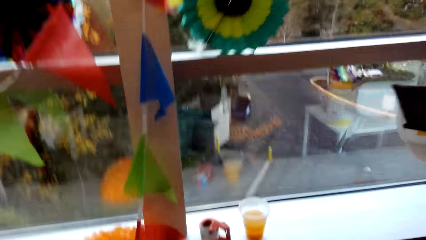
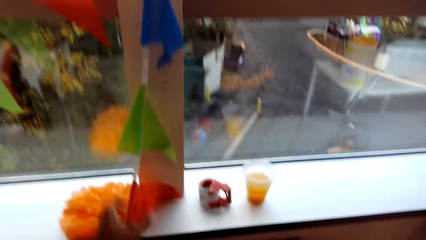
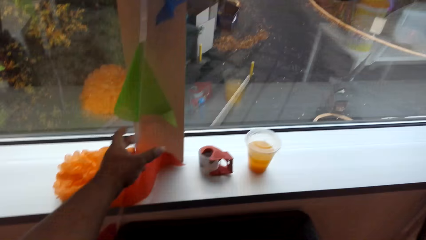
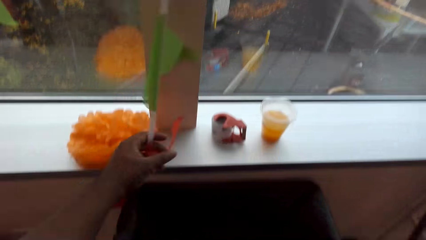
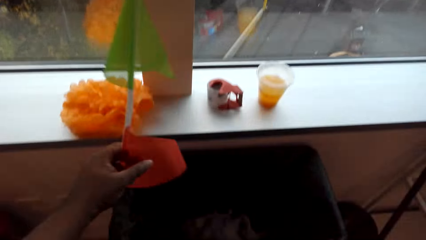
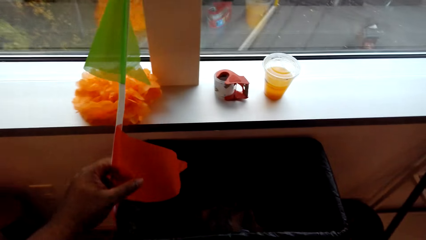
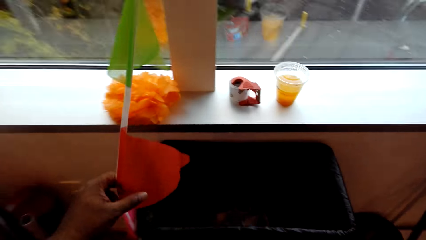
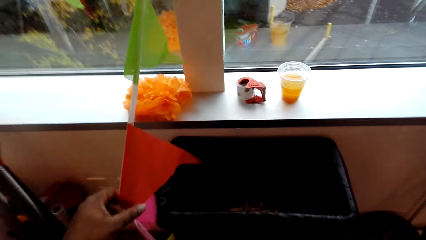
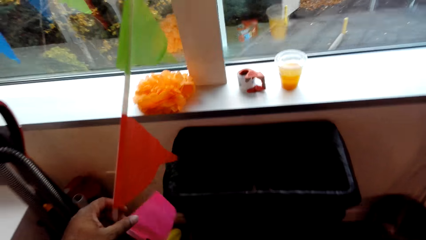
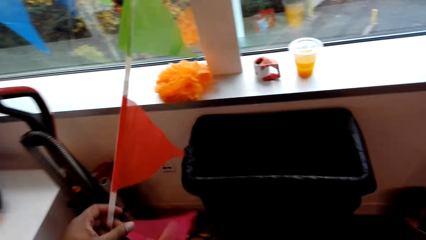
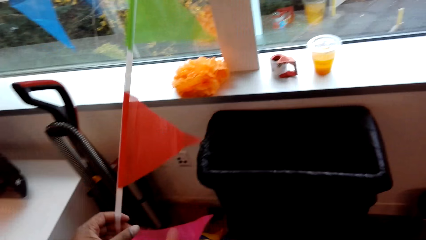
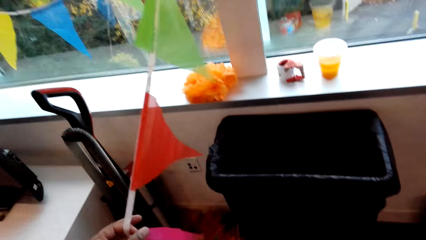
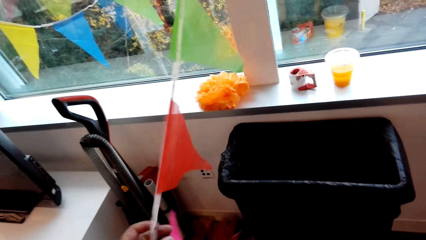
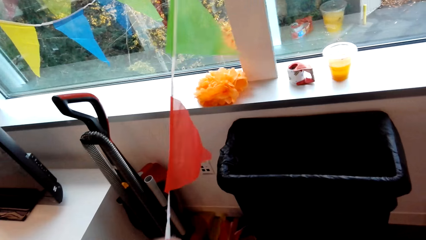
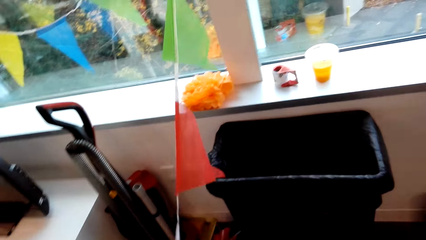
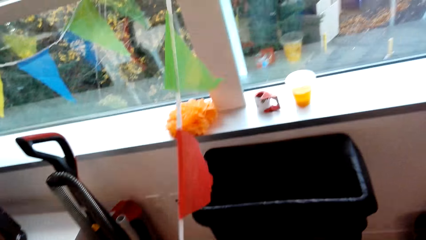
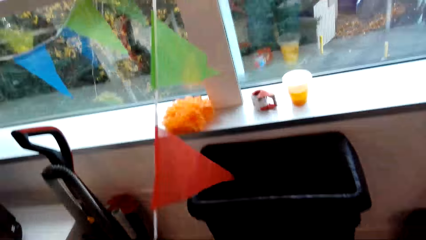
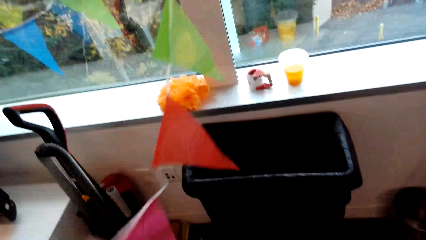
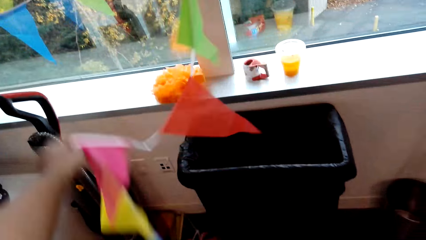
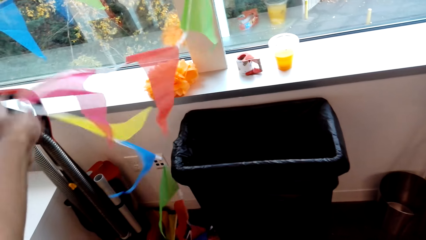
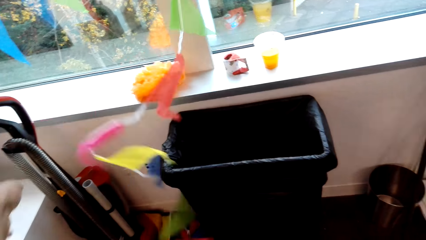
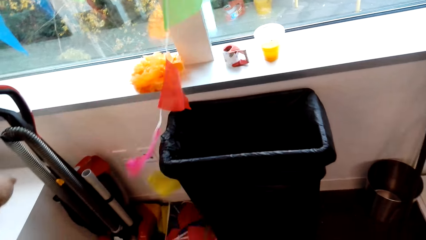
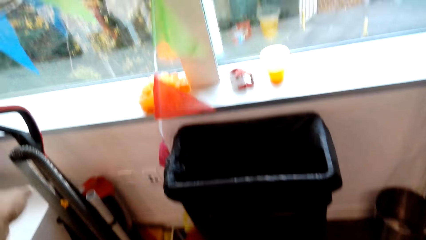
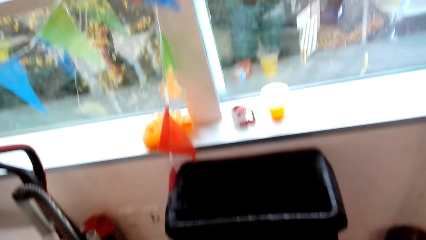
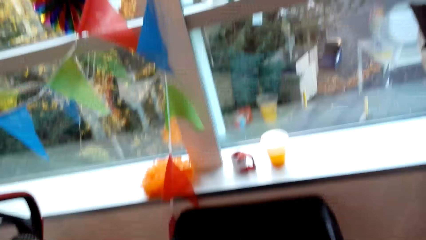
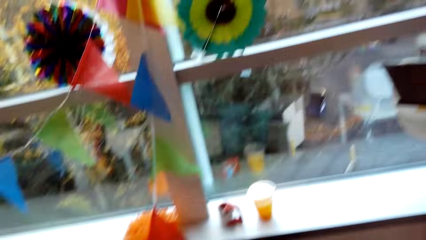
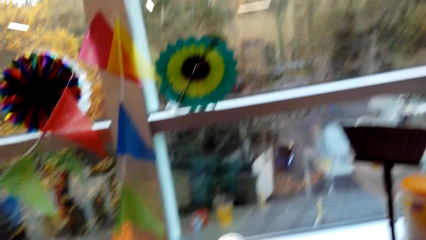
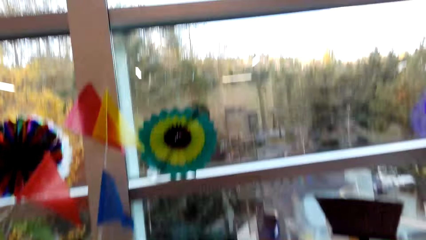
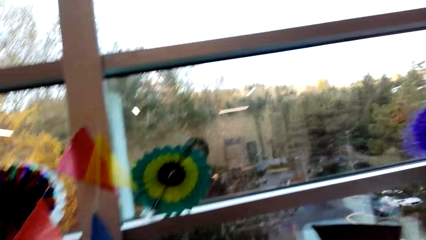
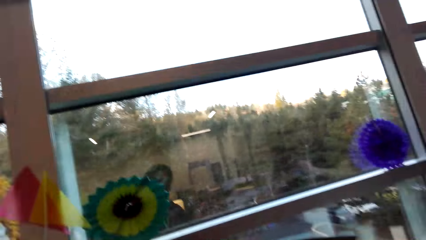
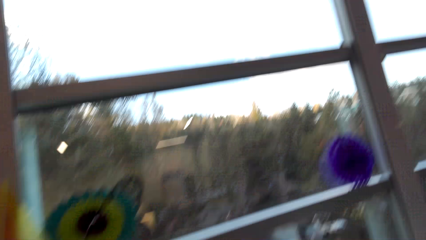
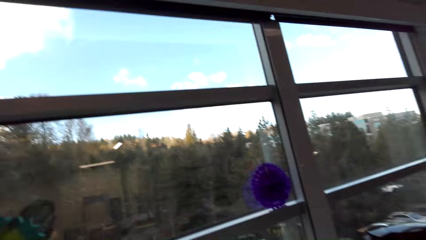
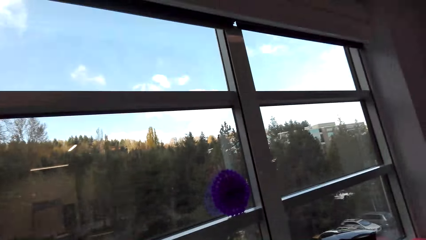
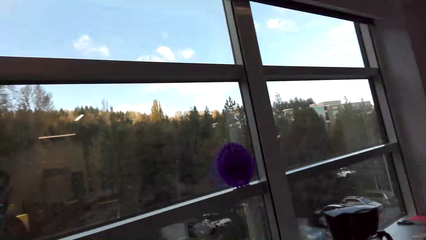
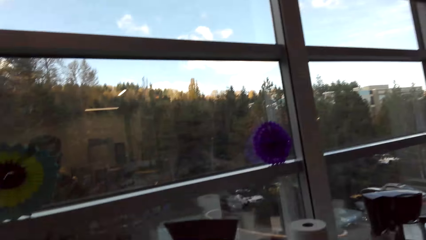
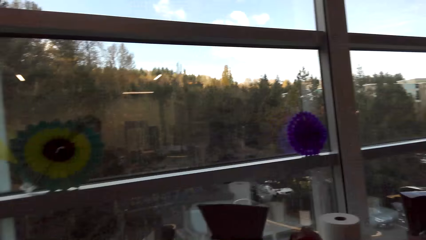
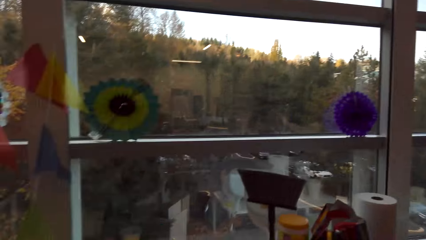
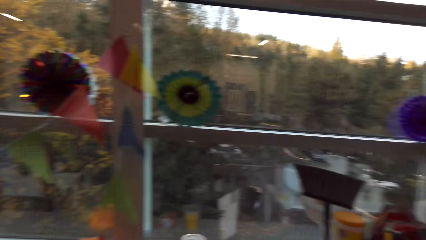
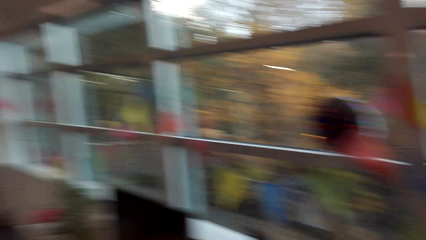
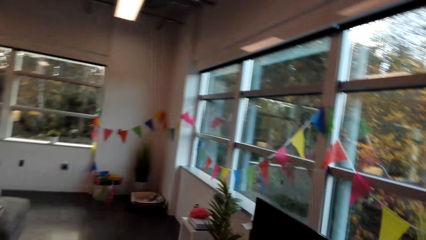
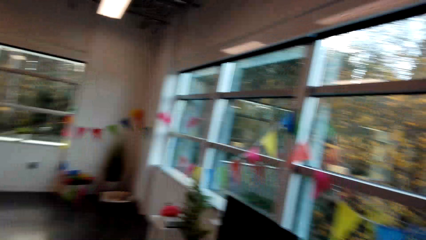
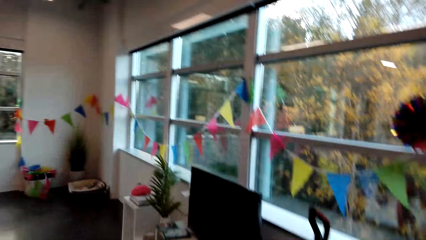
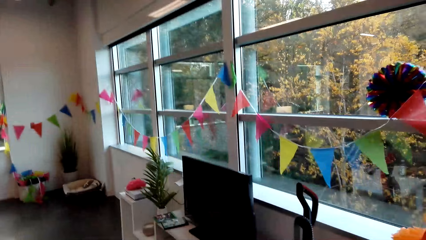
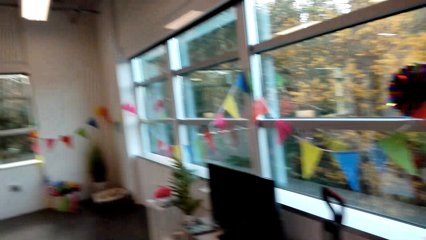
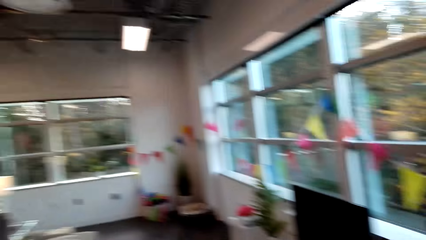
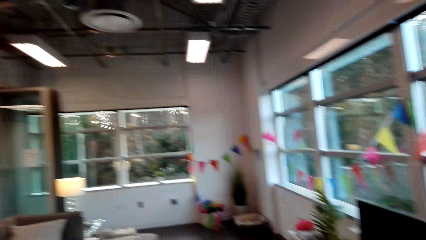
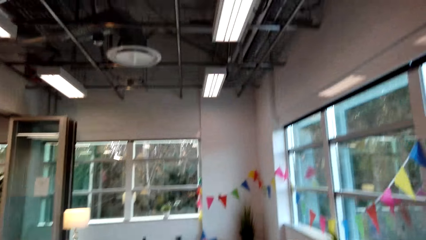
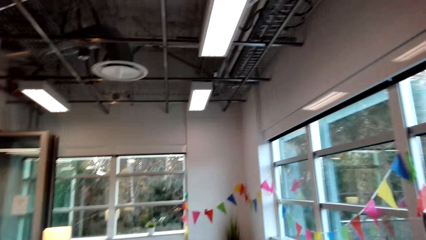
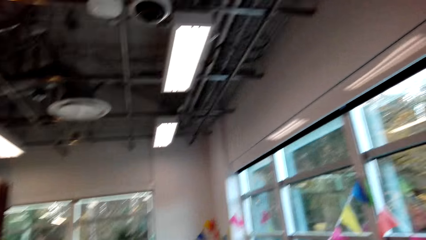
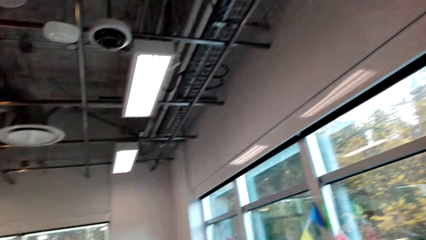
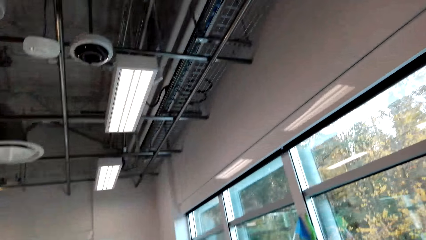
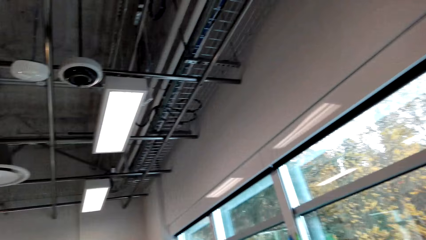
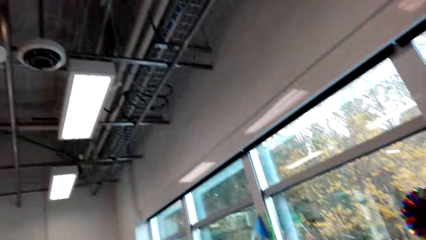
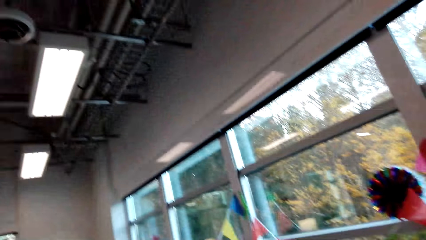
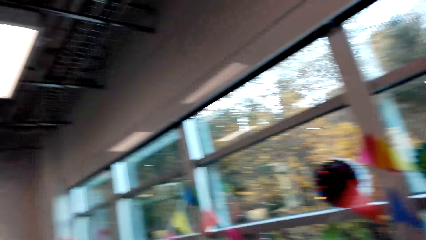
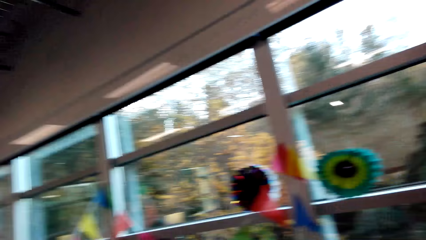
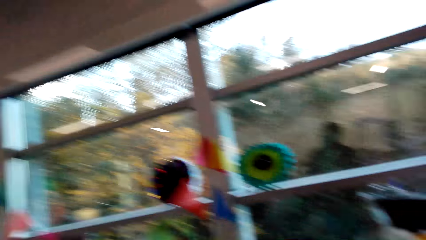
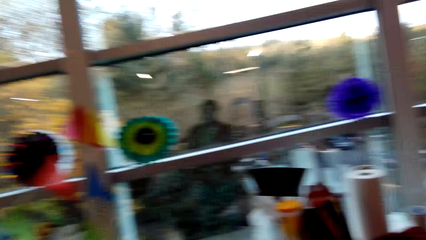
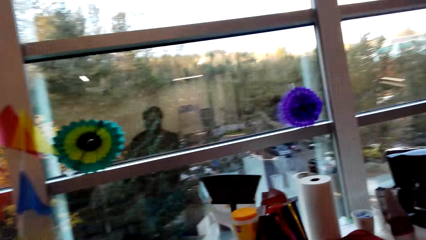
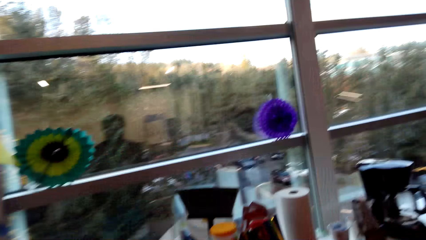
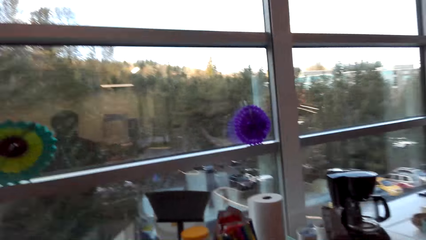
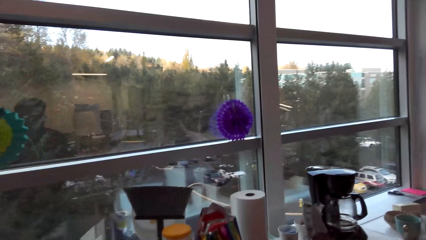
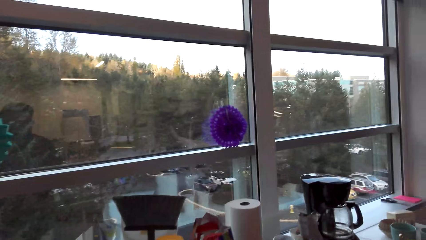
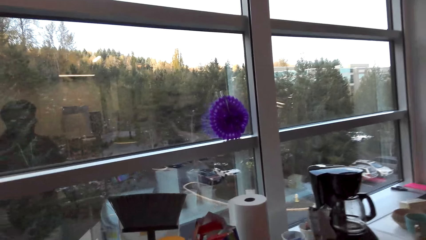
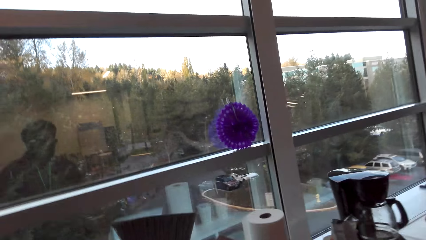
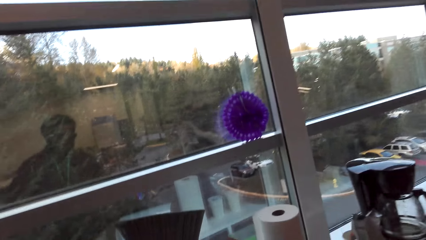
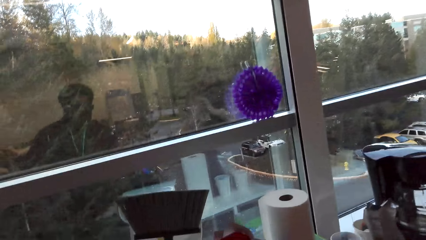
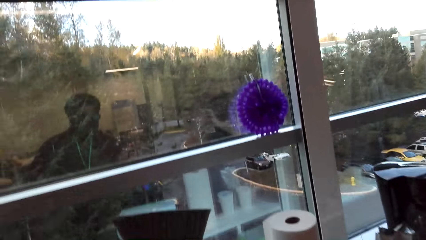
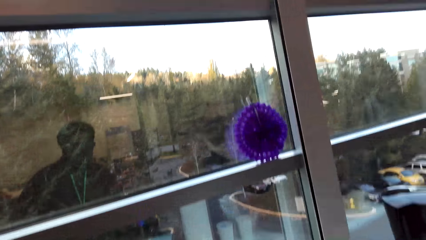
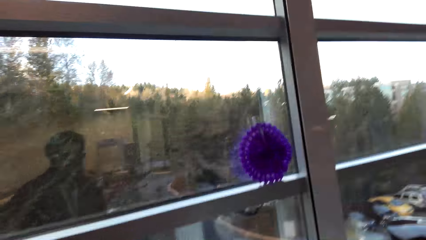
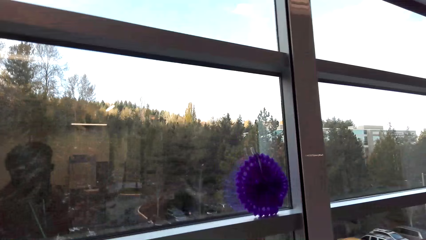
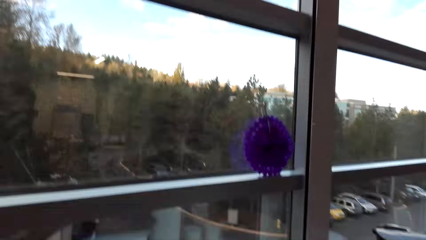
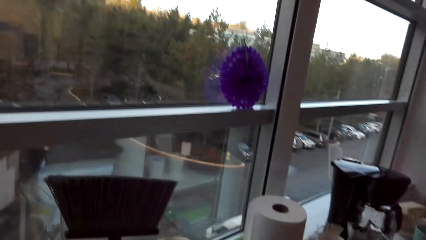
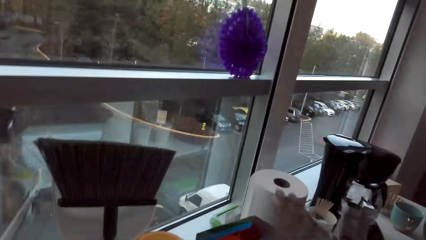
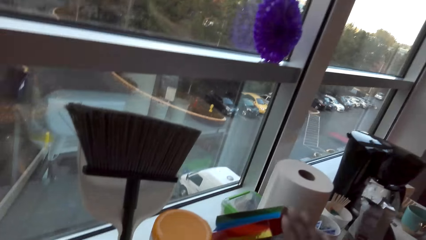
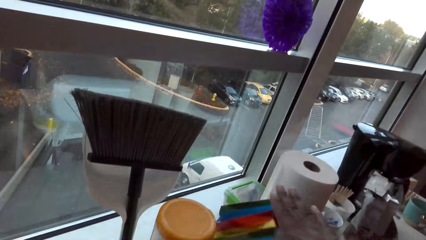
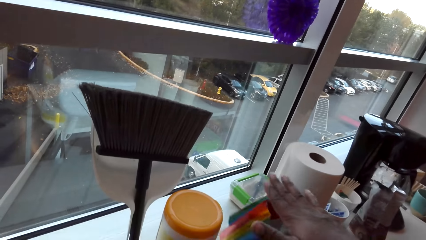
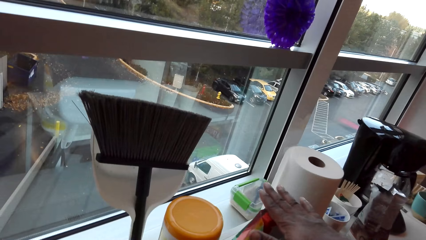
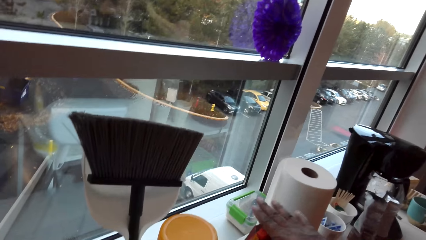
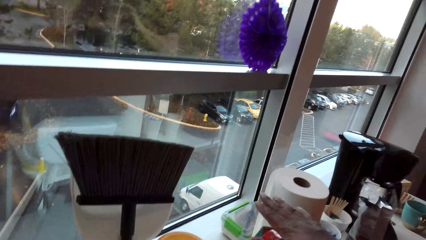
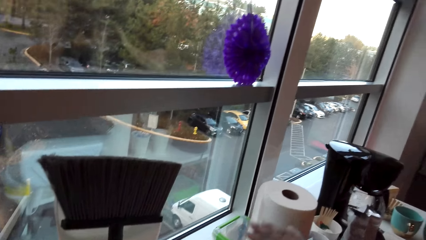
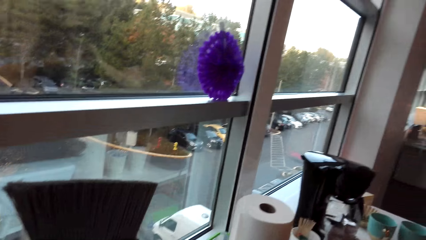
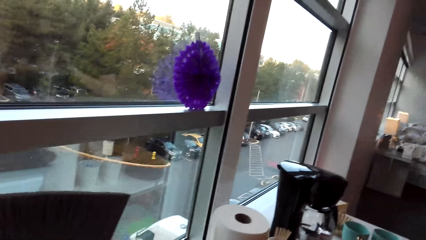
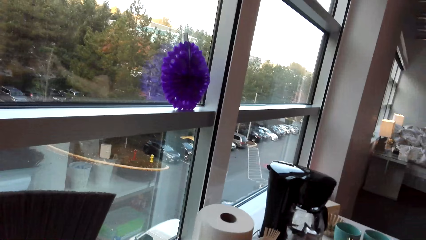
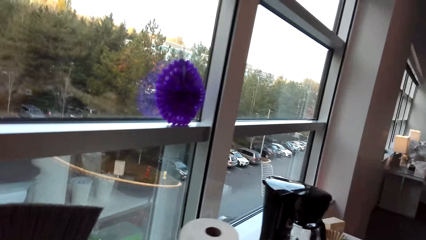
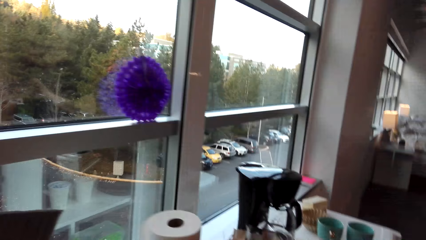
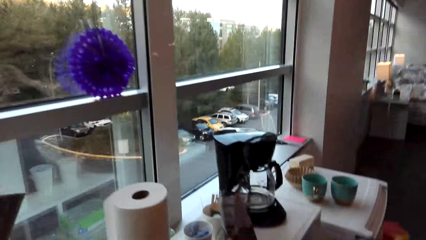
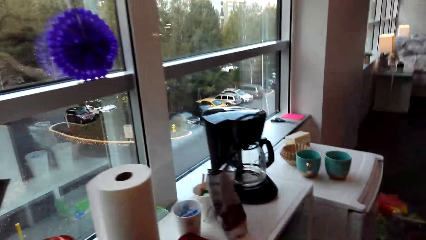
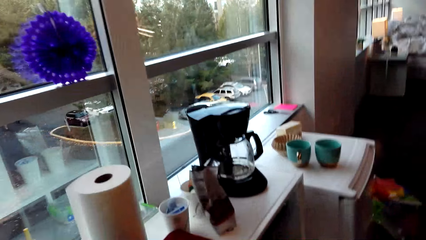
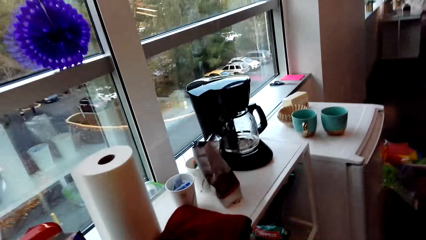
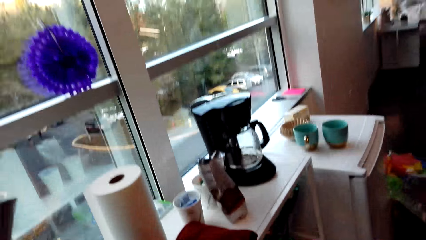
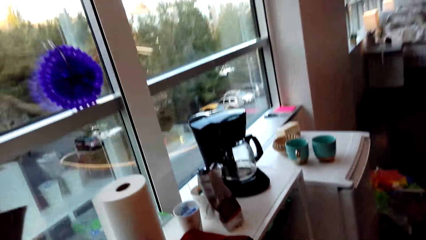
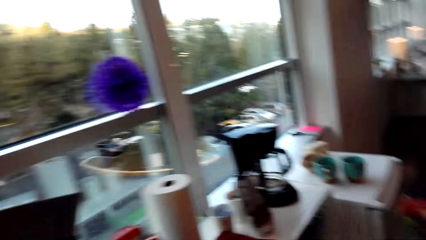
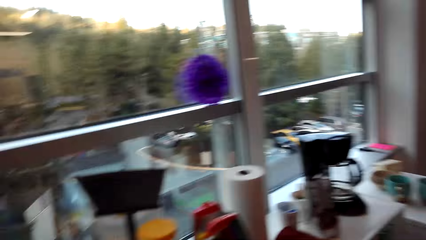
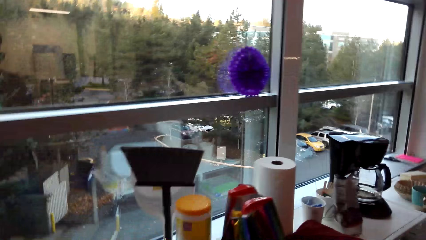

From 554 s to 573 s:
A man speaks to the camera wearer. He holds the triangular decoration flags. The camera wearer throws away the triangle hanging. They look out the window. They look around the room. They move a stand or the decorations on a table. They move from the window.
